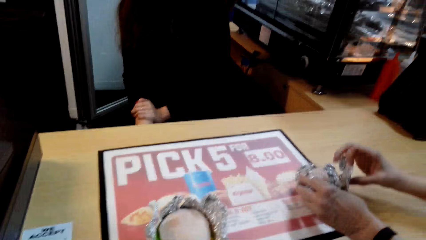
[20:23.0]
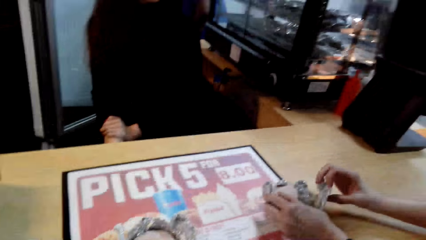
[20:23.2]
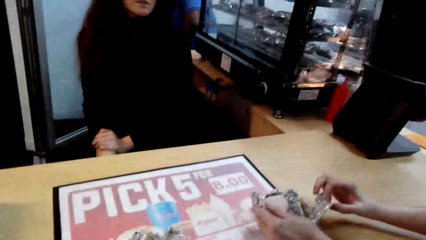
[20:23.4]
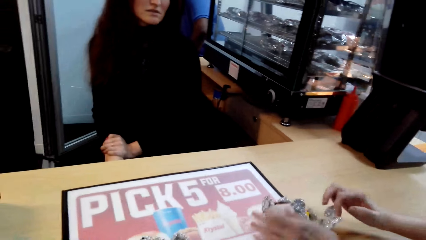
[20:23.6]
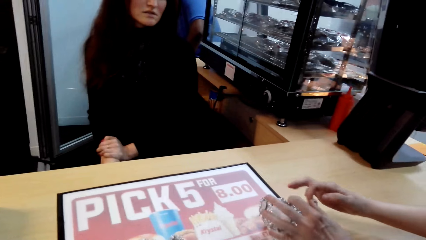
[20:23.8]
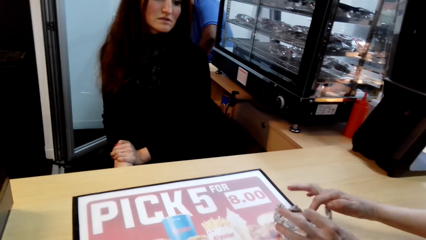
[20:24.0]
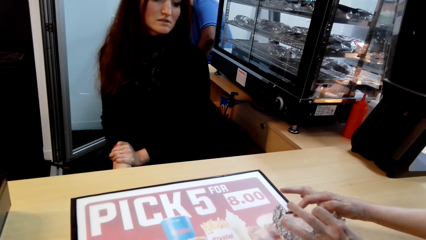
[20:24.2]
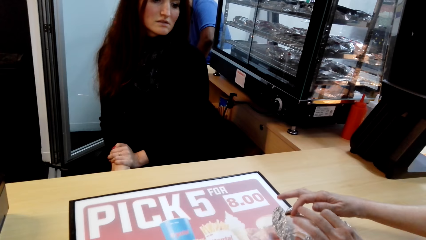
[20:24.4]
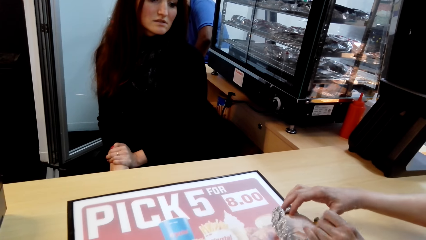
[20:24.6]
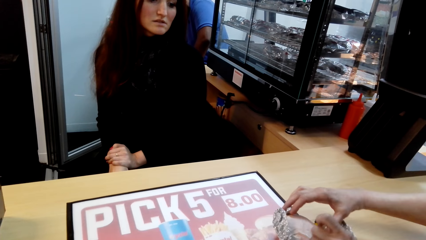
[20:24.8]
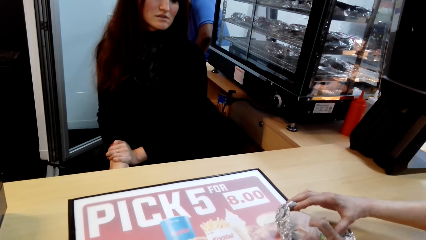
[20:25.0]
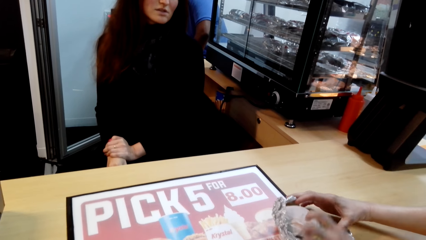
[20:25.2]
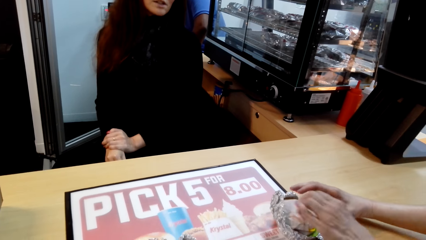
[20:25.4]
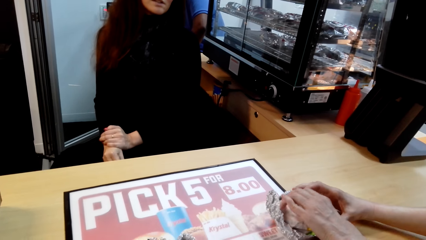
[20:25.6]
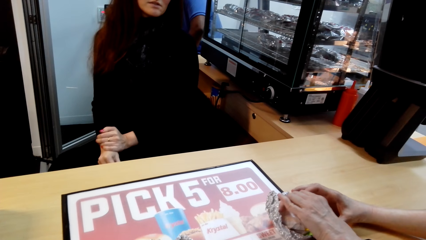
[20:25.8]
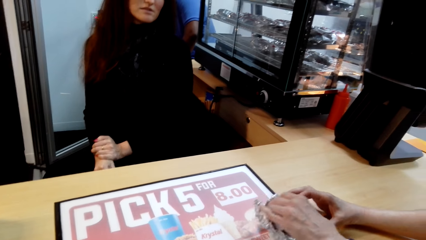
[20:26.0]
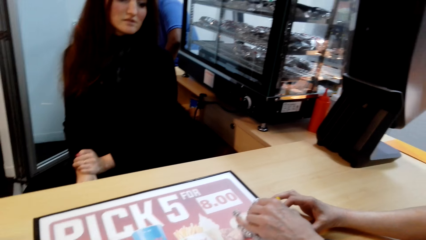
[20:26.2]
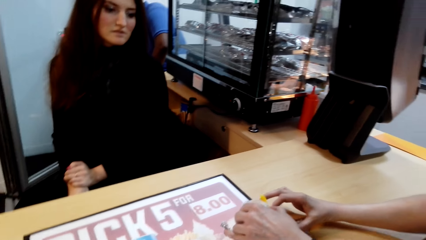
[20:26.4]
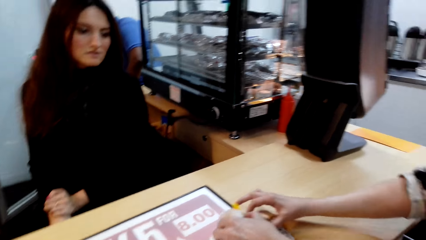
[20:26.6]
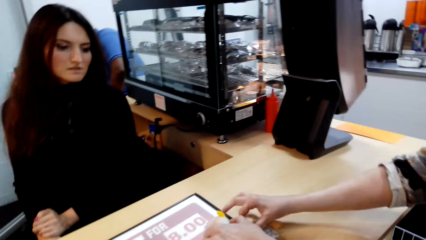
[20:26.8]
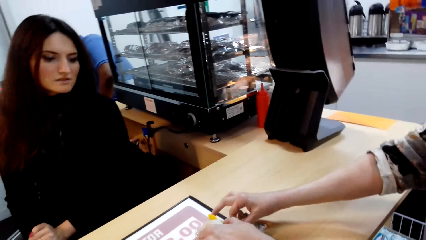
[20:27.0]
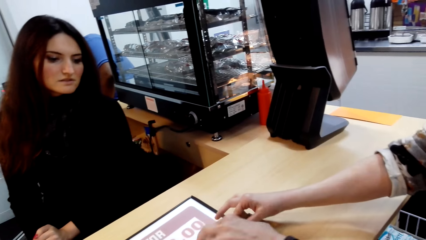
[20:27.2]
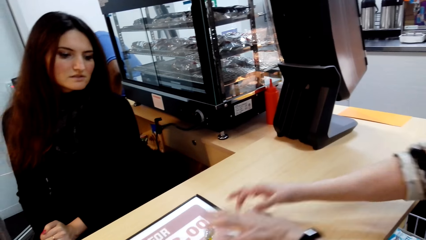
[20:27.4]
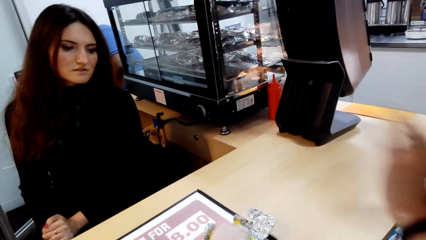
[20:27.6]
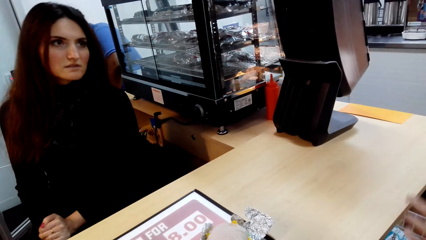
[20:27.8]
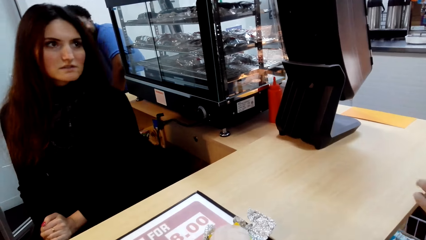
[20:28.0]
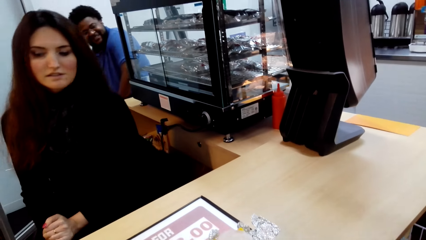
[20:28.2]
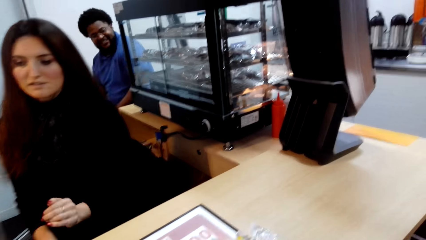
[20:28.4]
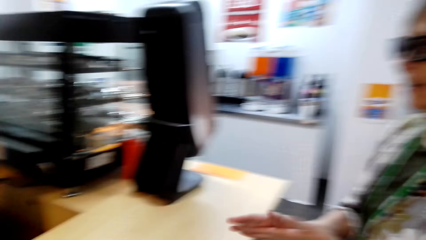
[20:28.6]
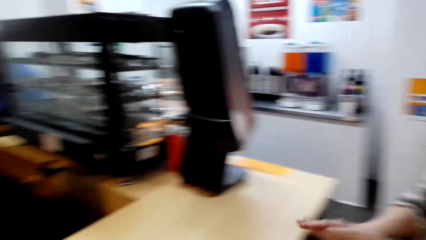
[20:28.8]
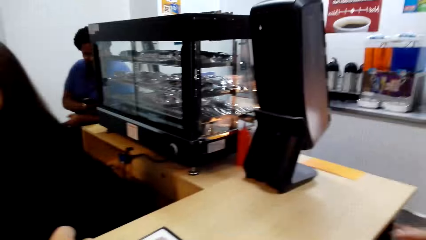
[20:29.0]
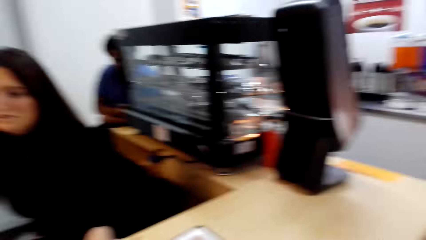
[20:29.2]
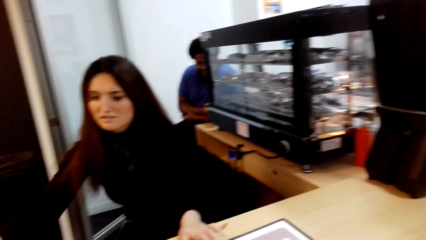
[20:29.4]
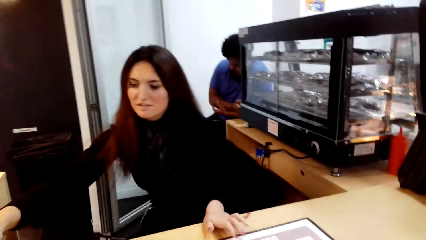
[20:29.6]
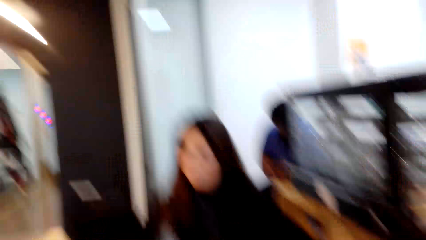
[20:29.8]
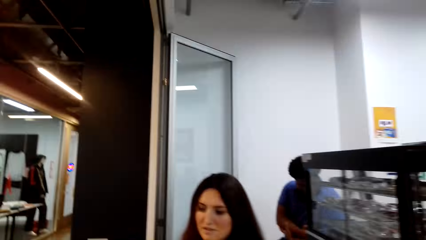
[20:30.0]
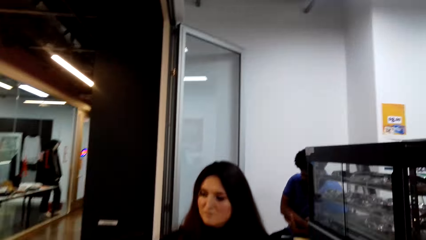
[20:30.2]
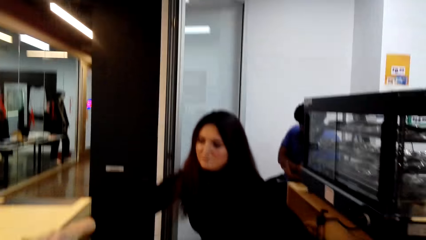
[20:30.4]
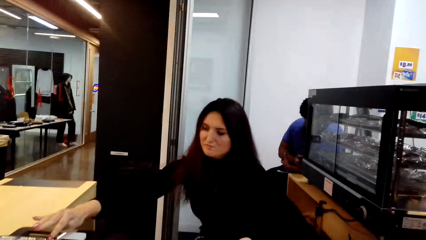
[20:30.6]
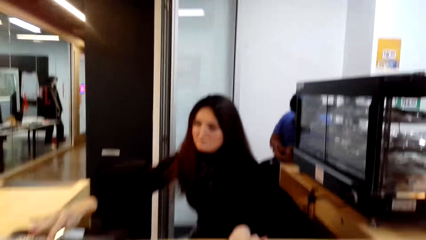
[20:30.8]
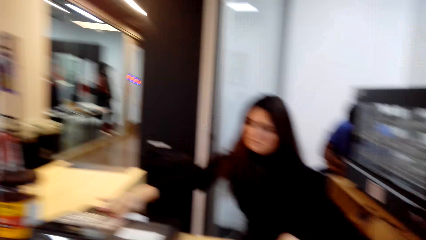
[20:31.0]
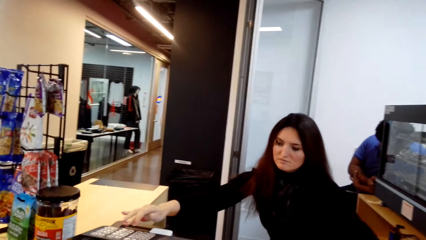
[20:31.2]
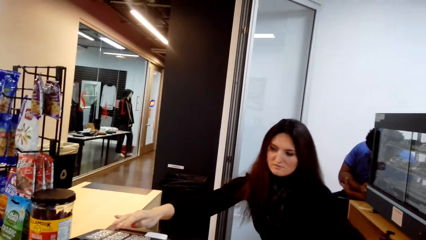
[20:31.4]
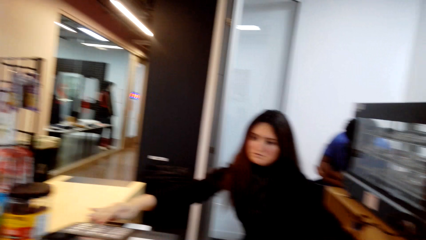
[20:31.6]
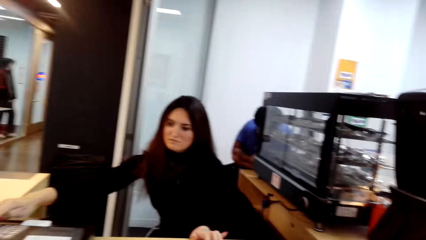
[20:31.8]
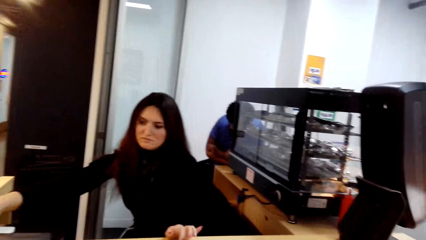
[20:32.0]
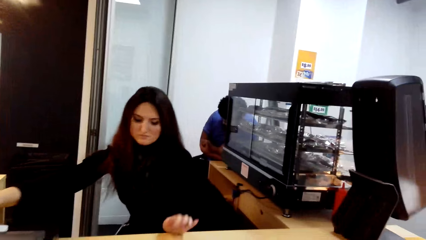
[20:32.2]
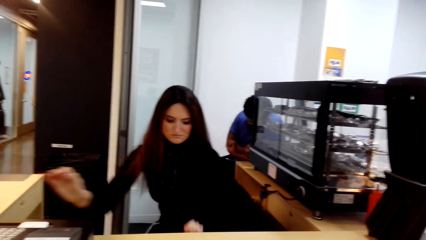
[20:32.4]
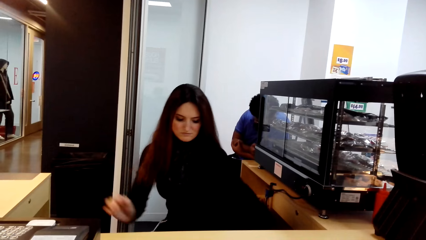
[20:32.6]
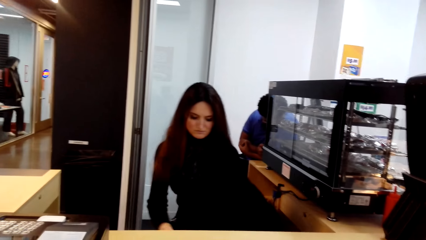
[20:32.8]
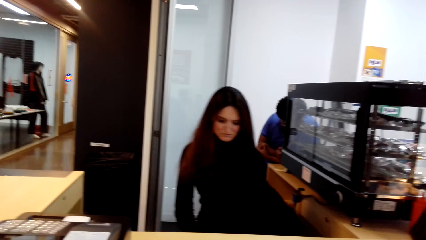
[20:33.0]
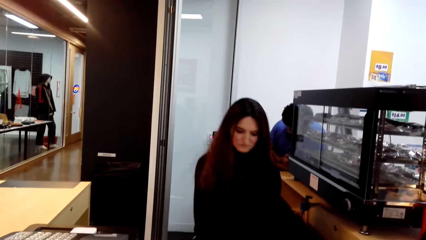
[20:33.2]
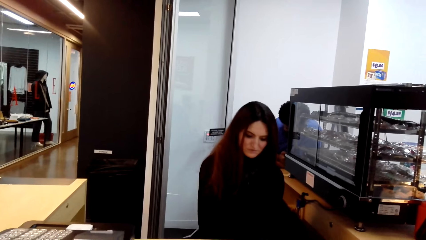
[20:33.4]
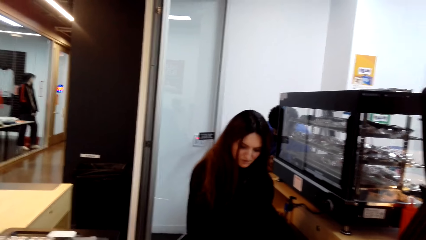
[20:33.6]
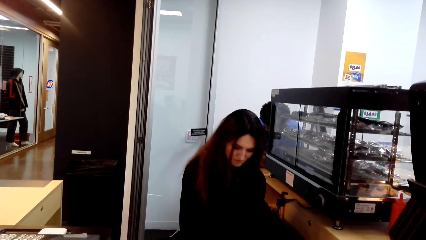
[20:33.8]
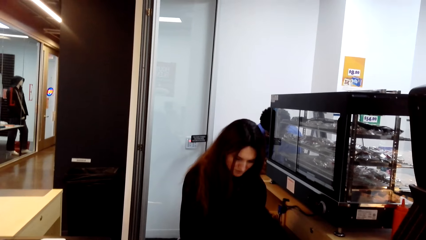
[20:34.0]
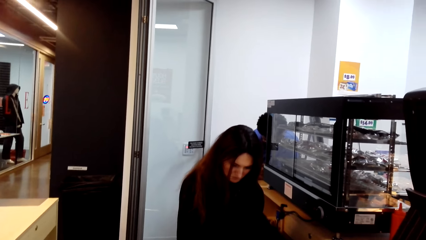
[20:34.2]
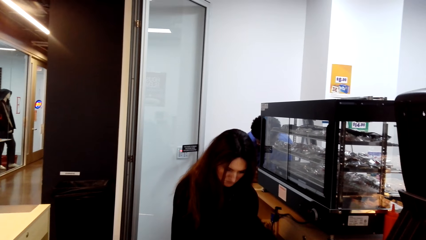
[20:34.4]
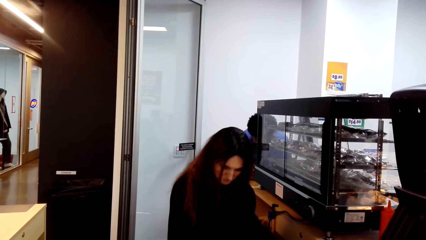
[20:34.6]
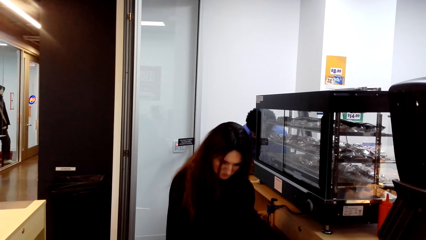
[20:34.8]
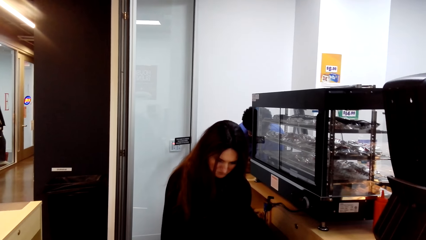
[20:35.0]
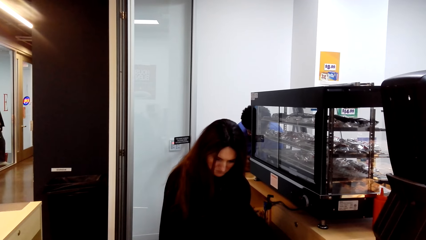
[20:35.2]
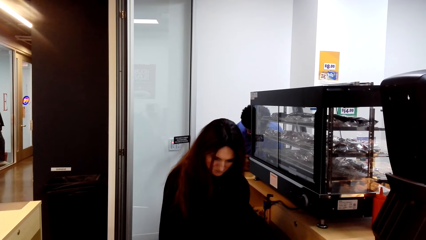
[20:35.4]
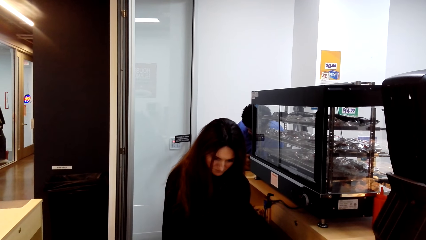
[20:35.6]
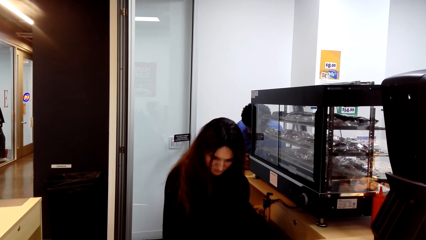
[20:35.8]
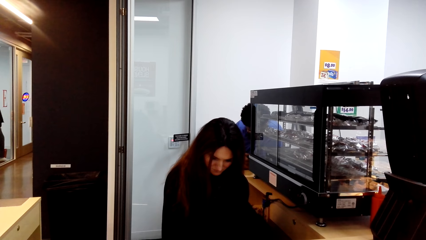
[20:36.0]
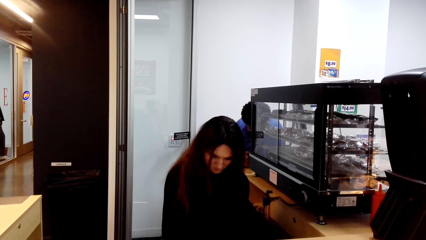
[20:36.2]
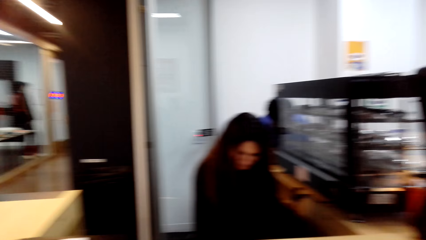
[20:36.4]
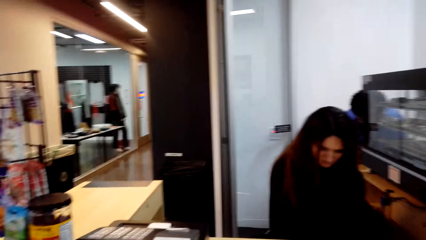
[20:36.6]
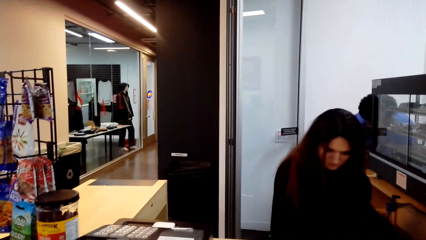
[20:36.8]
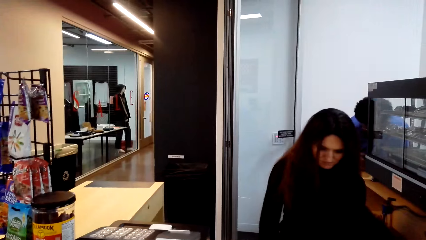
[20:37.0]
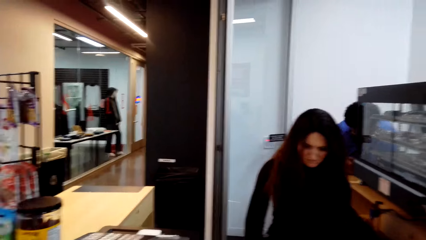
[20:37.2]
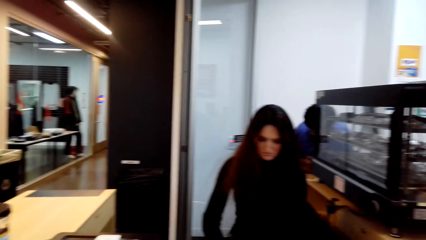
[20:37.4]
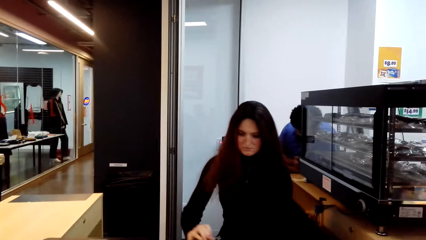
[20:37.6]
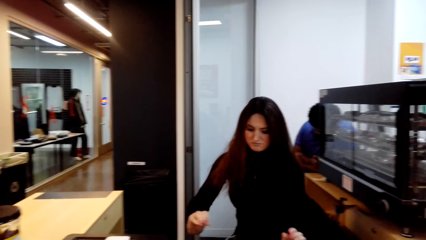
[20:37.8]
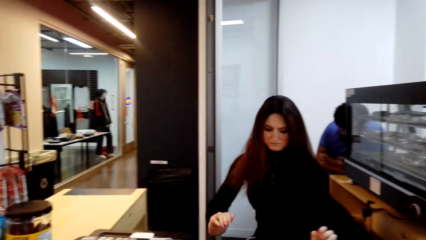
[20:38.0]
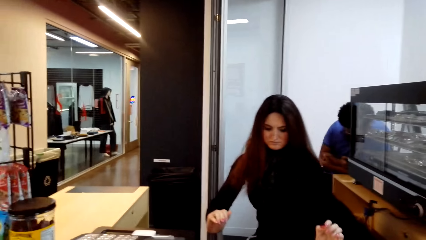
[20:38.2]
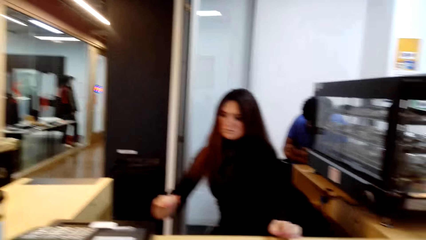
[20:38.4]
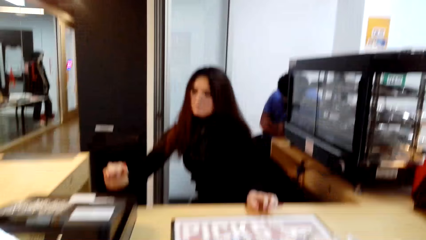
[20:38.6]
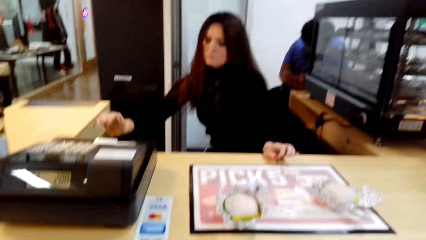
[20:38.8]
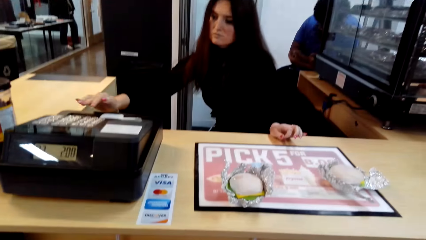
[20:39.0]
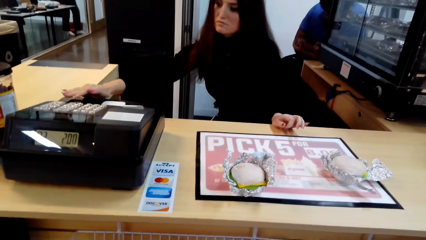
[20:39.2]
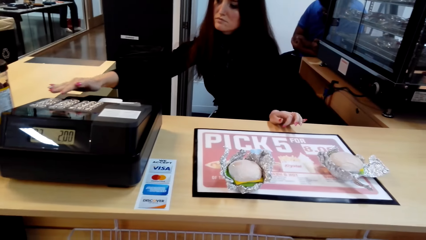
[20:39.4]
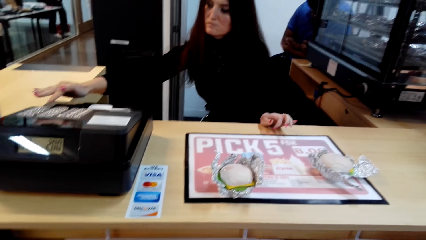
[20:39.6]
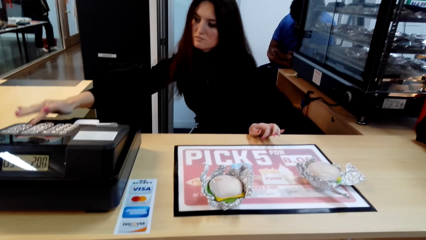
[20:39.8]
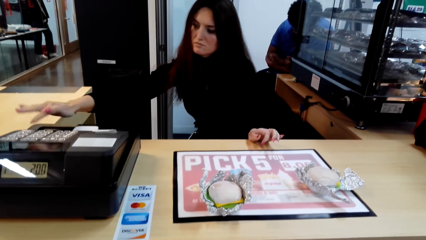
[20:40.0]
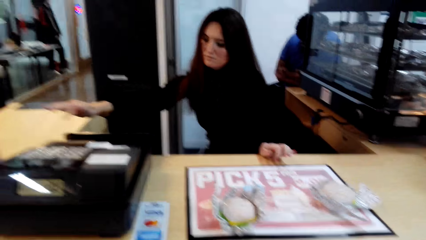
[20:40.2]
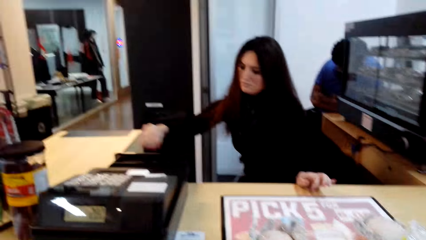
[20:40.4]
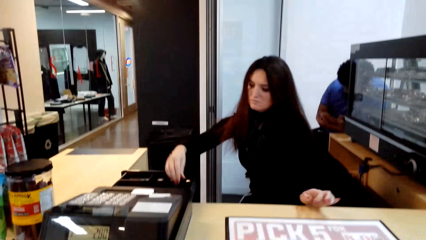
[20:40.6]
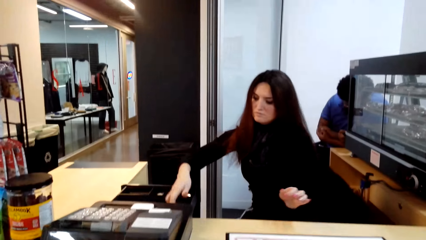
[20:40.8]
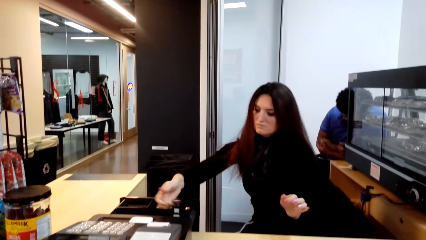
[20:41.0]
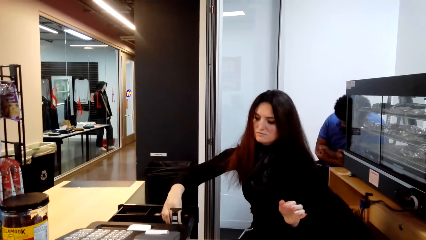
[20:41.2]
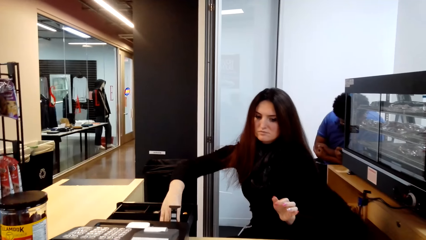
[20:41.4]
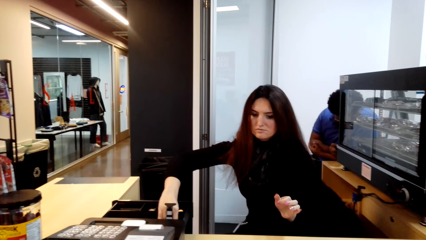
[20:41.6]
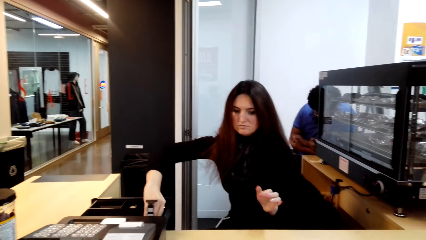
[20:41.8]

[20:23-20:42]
A woman opens the aluminium foil. Another woman picks up the food and rubs the hands. The first woman talks and counts the bill. A person types on the computer. The first woman moves the hands. The camera wearer looks around. The first woman touches the calculator.
